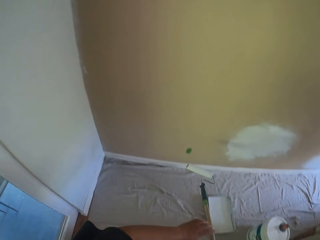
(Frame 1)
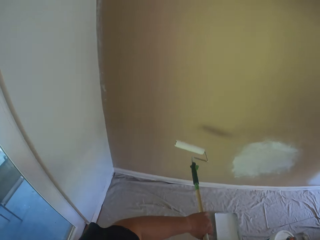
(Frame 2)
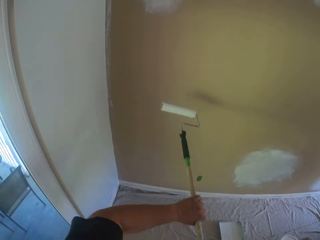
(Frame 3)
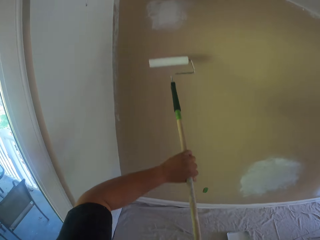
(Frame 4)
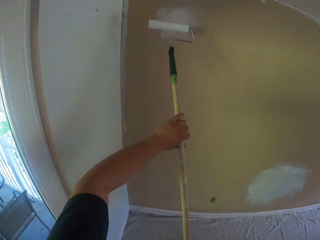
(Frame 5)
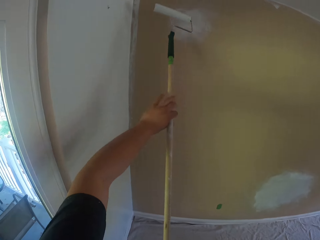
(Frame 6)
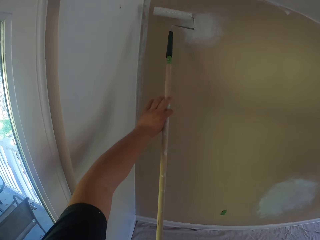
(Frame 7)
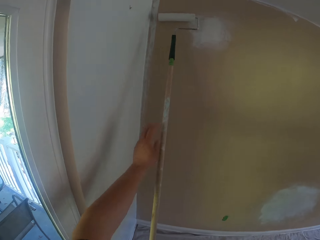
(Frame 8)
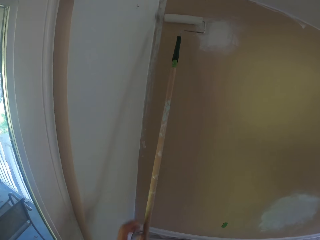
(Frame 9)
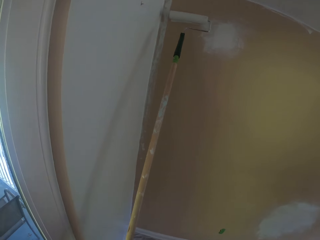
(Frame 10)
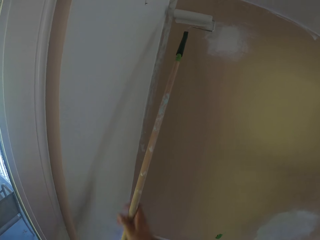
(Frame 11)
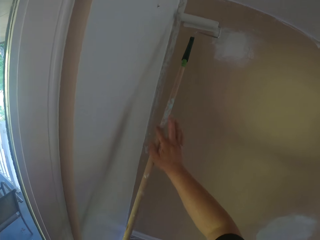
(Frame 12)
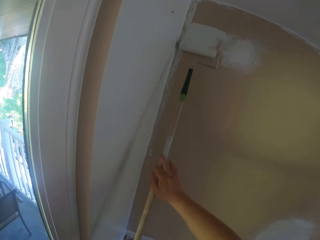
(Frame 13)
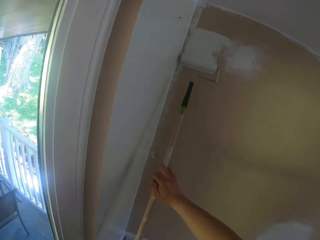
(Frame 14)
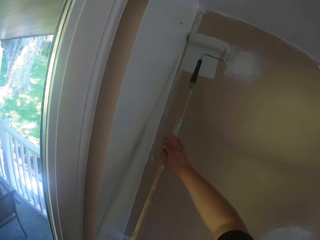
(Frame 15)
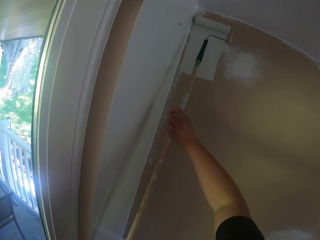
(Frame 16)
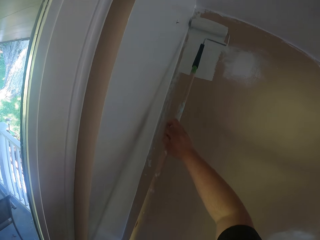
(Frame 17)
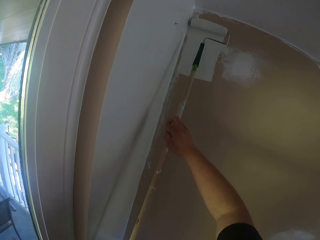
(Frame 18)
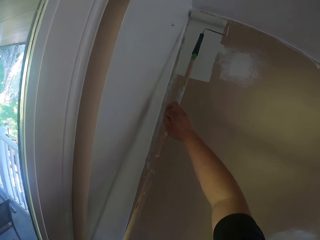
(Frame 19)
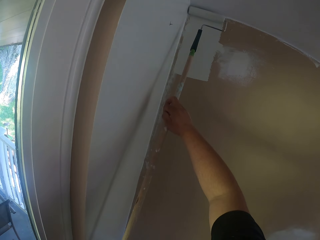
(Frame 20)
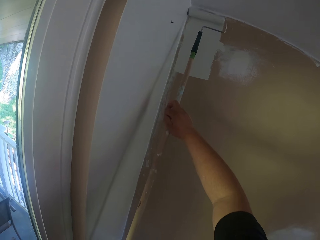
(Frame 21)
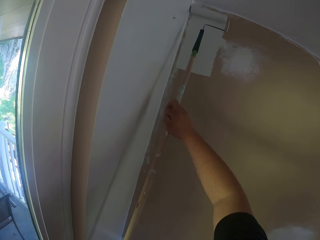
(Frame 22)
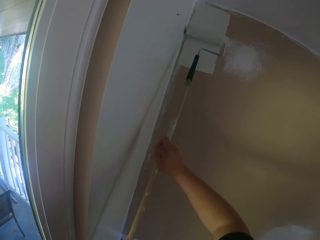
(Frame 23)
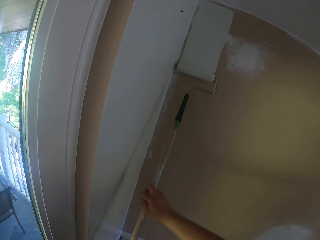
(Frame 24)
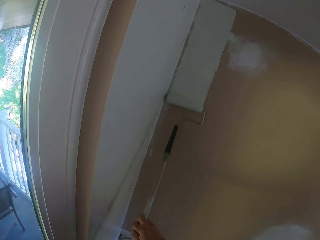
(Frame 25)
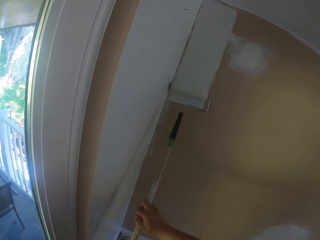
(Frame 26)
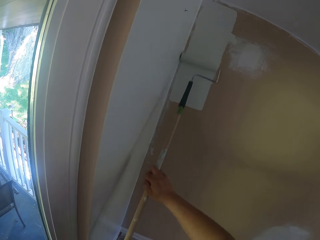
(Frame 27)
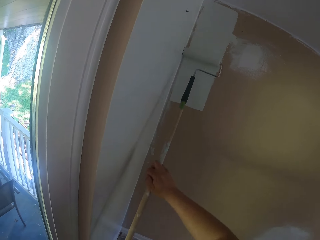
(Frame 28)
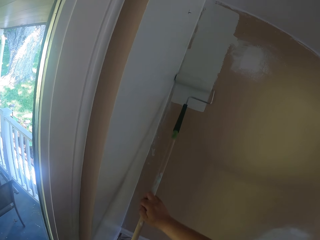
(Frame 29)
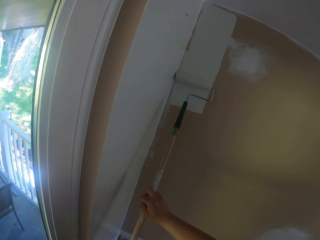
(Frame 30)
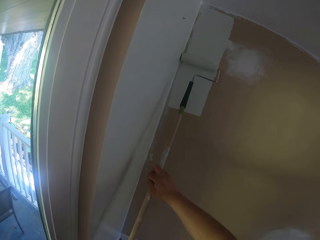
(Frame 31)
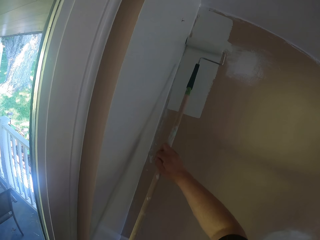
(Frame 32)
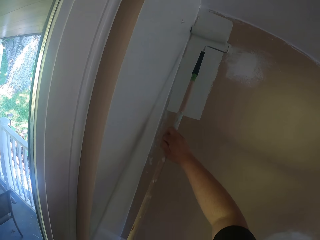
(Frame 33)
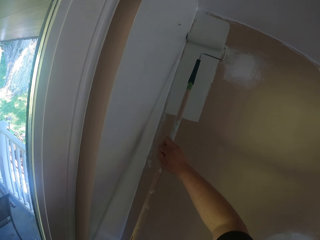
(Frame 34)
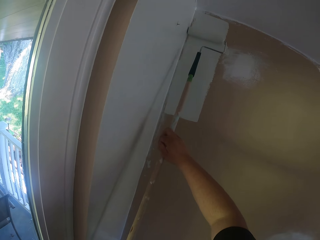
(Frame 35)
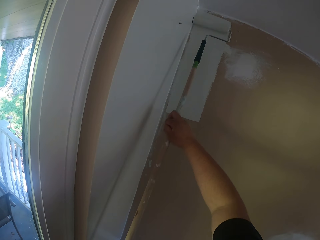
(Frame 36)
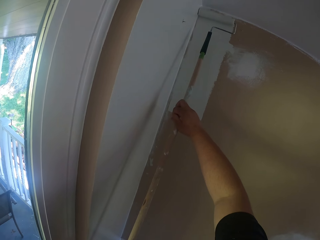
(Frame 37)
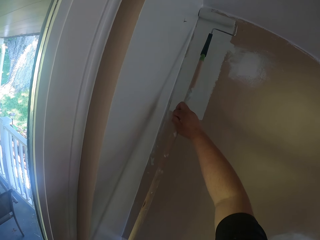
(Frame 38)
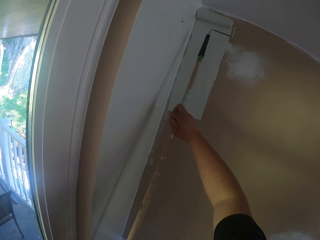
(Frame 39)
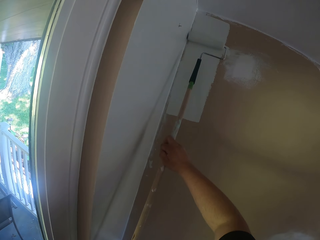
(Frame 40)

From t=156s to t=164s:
The camera wearer paints the wall with the long paint roller.

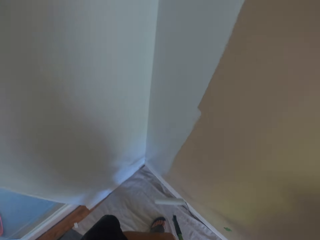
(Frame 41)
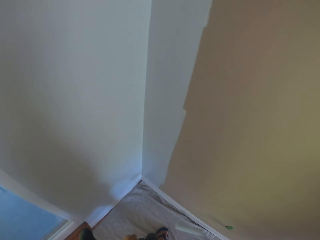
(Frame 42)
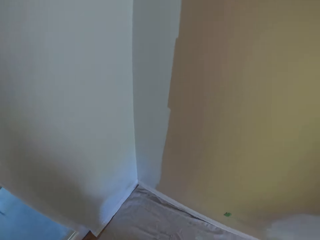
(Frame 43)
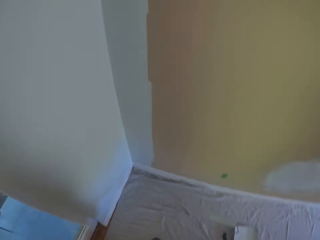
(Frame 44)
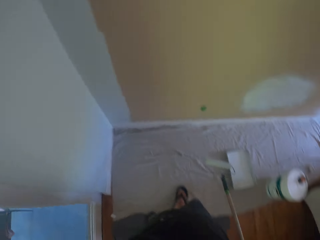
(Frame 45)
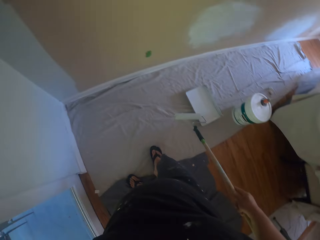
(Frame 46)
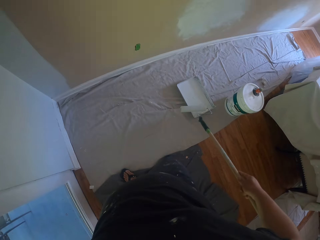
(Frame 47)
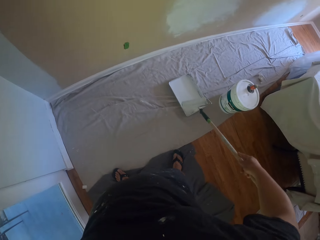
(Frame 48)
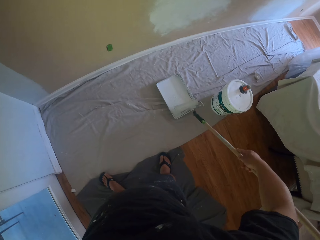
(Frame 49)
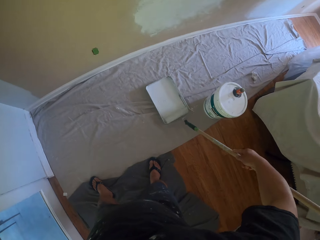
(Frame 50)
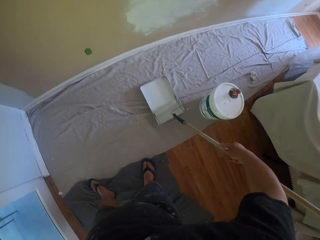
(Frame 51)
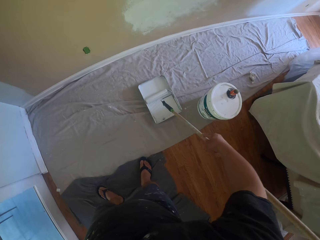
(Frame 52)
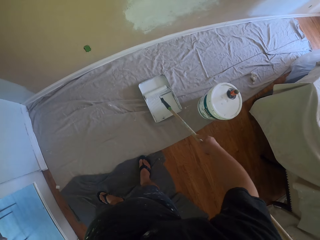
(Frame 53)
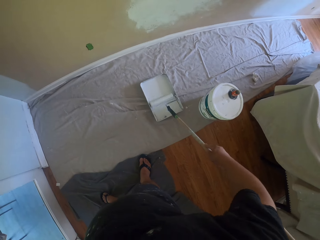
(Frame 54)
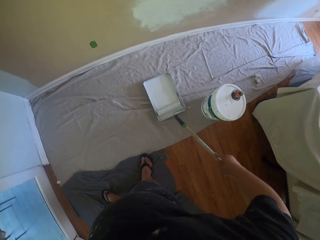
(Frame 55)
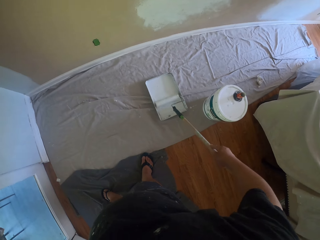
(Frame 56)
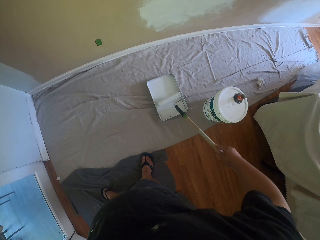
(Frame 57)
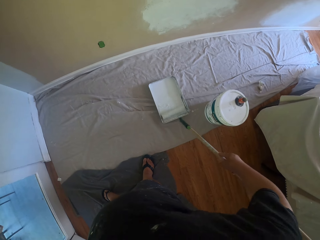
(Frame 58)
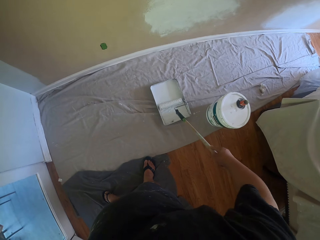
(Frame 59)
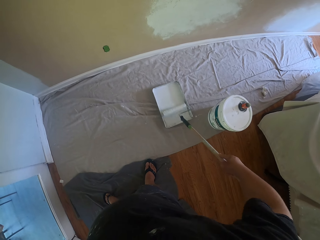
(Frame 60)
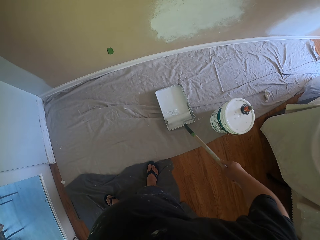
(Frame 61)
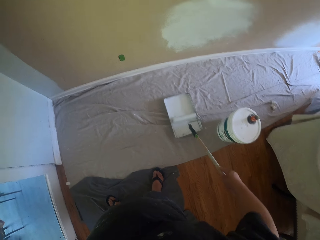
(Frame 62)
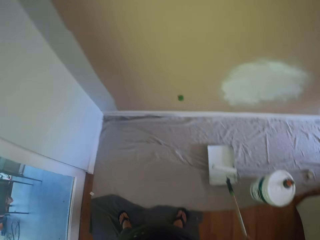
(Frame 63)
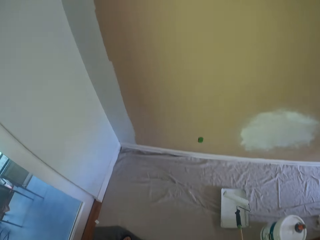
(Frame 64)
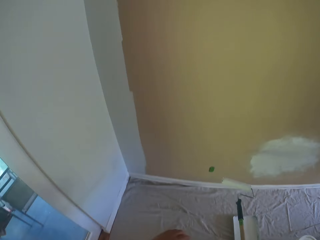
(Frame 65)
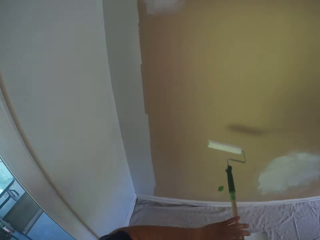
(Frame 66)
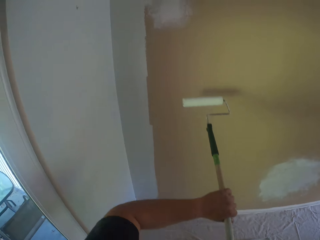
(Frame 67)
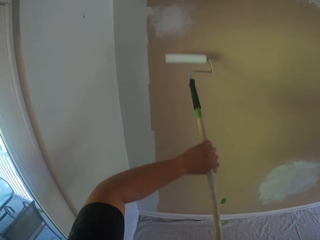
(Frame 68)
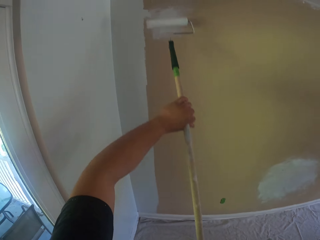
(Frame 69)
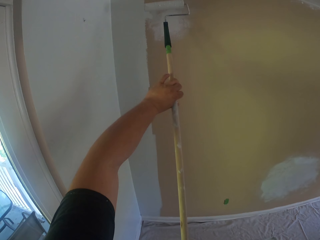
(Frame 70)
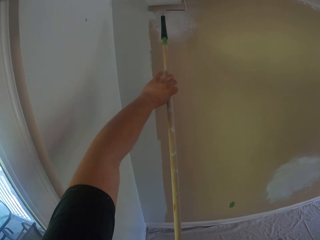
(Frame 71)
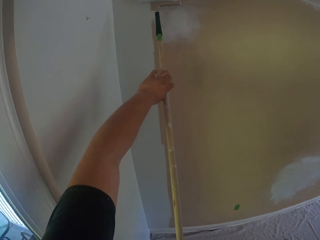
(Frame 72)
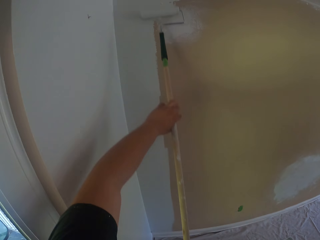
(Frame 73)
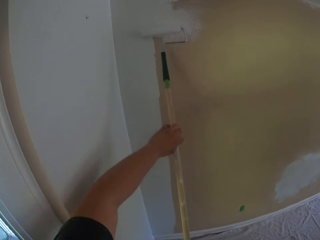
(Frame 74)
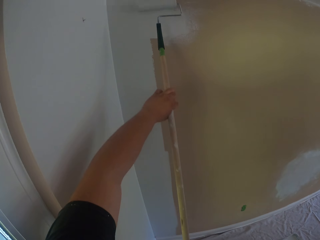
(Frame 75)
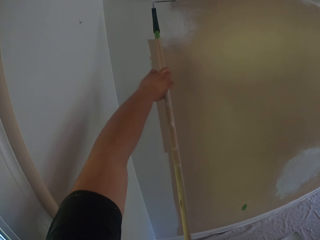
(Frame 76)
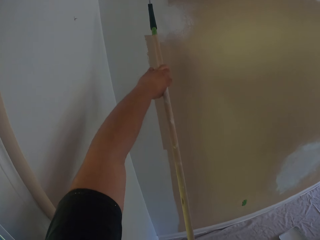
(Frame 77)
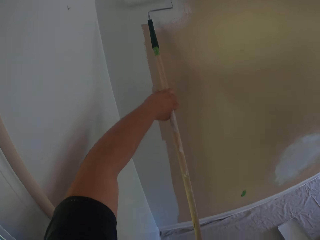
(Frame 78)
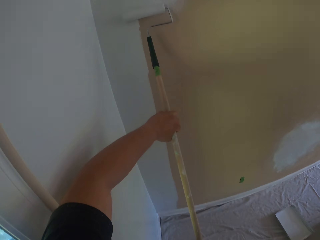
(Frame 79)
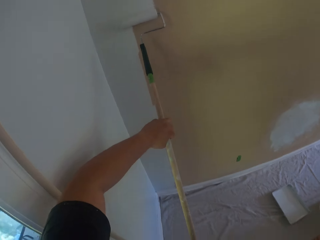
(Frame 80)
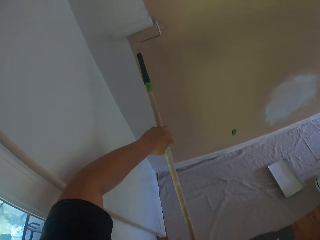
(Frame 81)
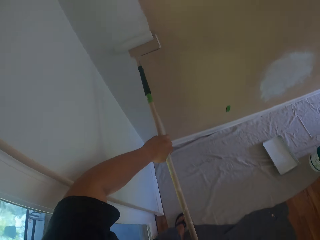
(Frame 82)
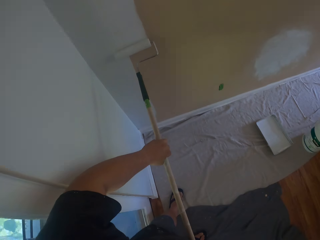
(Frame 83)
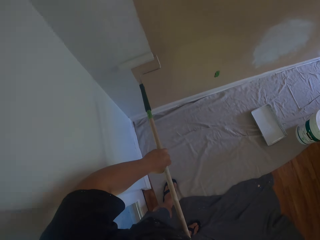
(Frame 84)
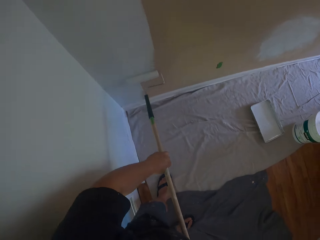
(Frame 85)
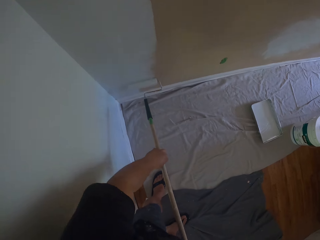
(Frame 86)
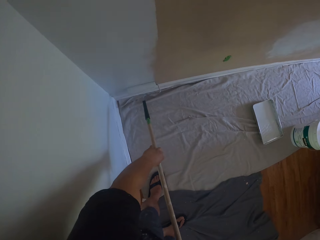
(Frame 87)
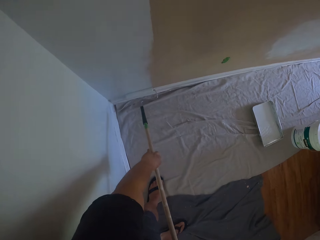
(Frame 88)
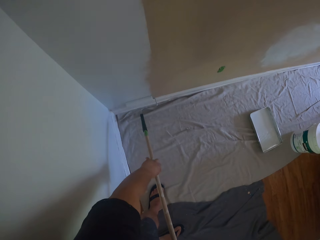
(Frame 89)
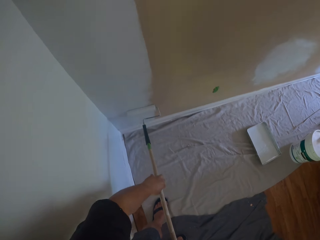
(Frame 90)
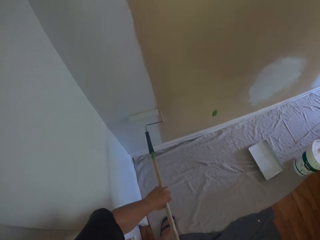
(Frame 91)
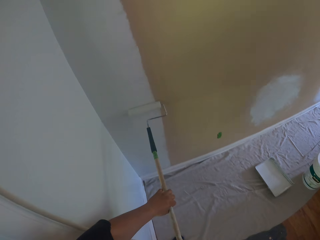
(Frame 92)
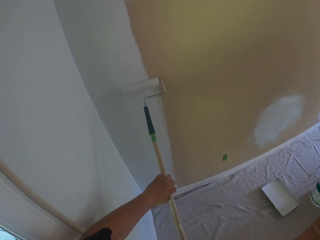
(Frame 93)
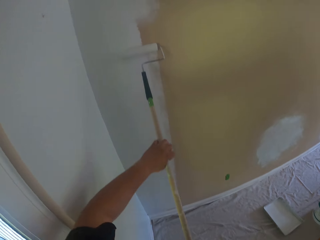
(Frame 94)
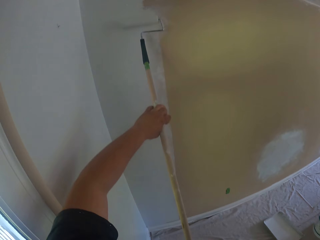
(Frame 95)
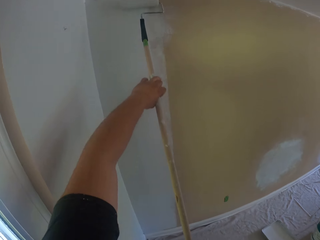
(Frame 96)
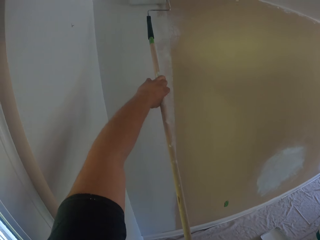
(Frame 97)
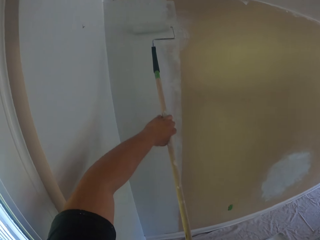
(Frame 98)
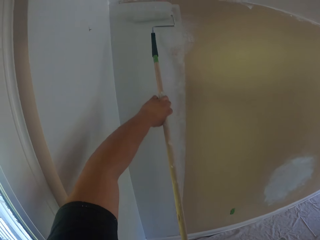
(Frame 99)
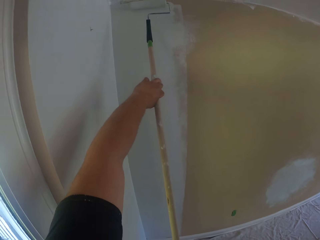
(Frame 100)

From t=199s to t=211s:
The camera wearer rolls the long paint roller in the paint tray. They paint the wall with the long paint roller.

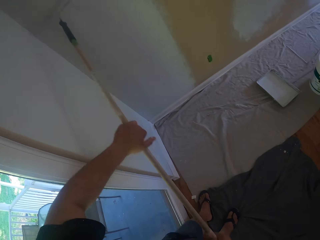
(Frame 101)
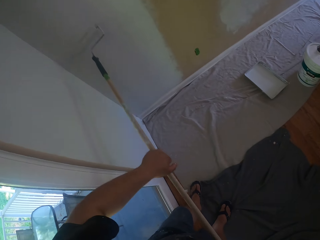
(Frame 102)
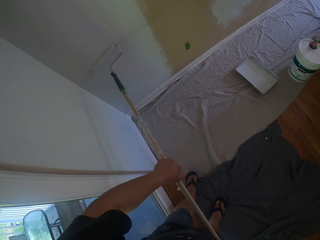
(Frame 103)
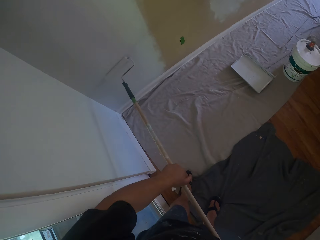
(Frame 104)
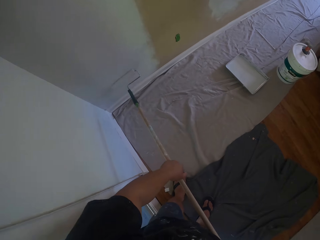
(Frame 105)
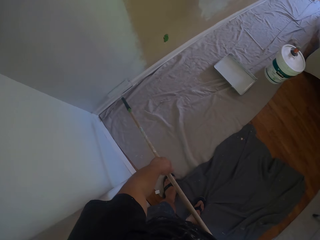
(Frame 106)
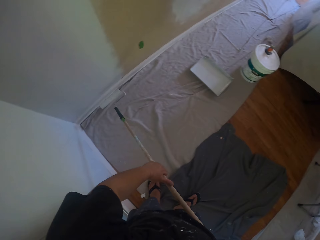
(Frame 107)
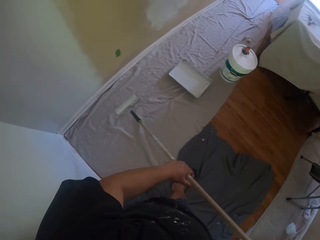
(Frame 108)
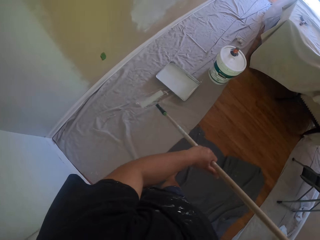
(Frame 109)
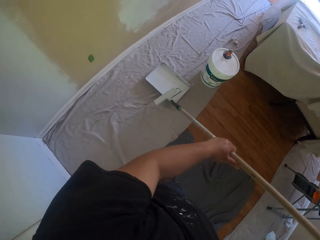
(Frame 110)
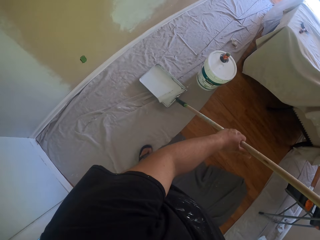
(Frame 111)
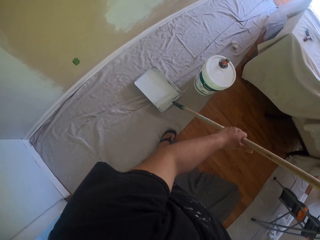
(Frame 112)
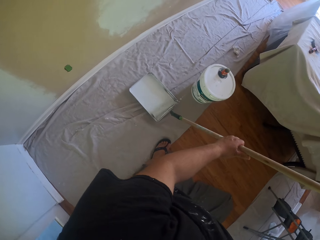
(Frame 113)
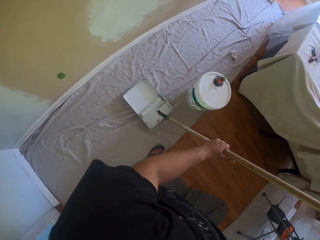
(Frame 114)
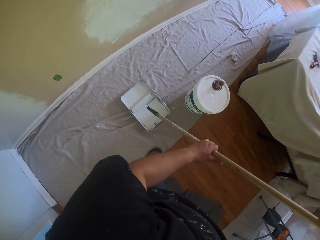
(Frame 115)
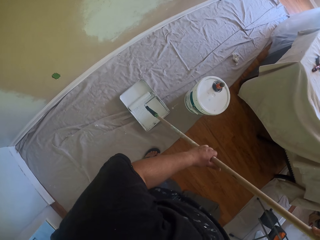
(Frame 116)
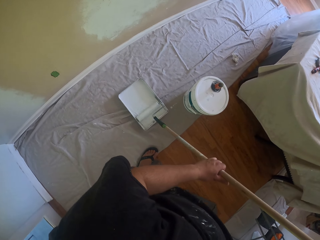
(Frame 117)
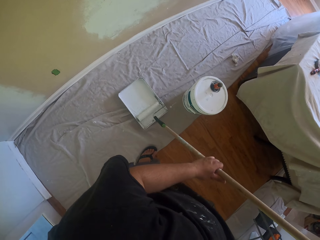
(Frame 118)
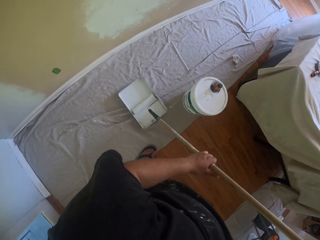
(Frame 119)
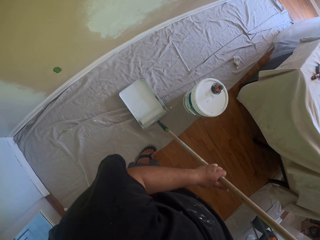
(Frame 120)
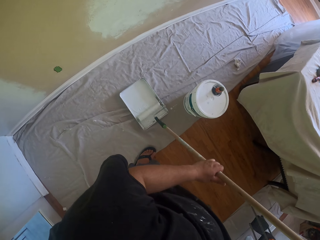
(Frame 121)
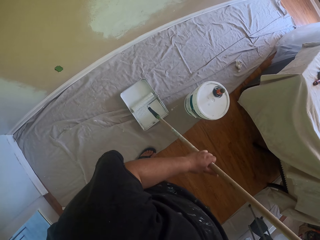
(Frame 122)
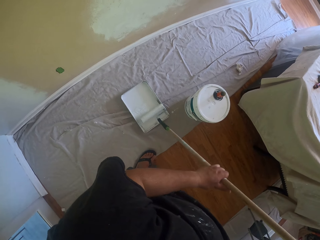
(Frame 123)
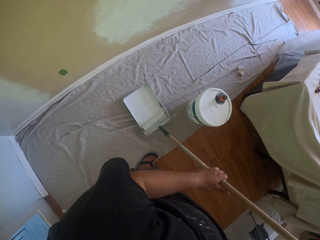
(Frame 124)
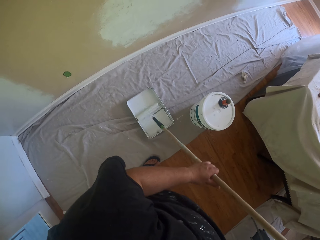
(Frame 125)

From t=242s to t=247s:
The camera wearer rolls the long paint roller in the paint tray.
